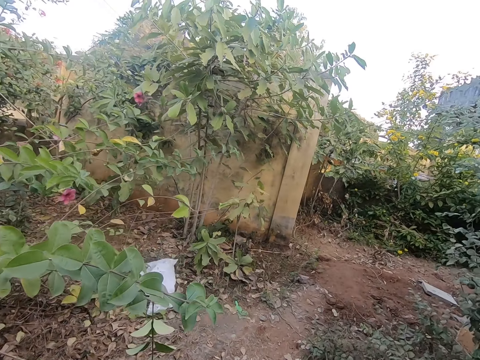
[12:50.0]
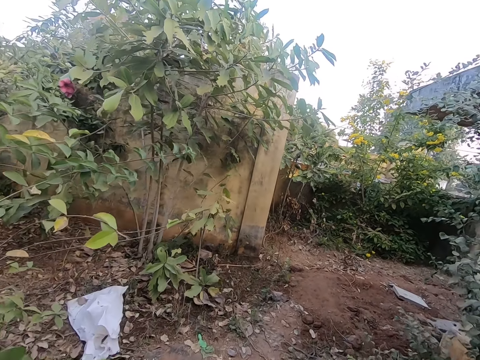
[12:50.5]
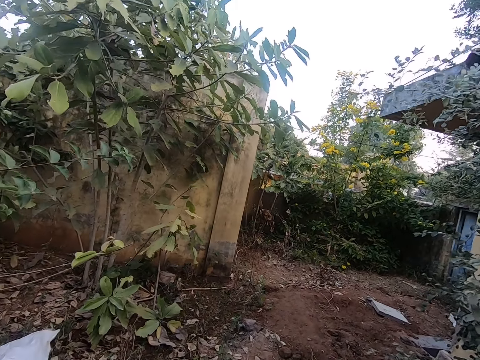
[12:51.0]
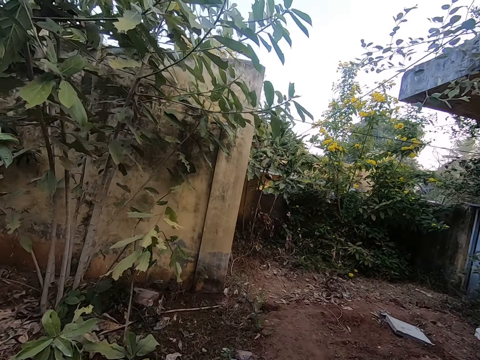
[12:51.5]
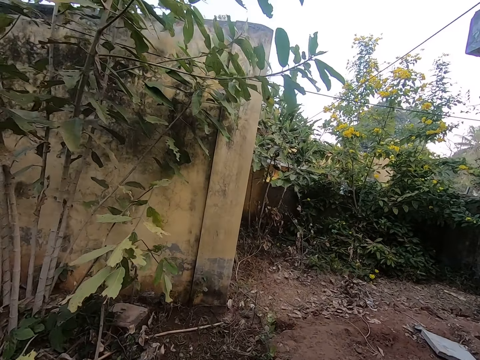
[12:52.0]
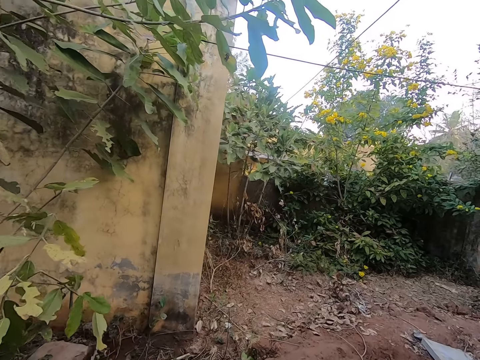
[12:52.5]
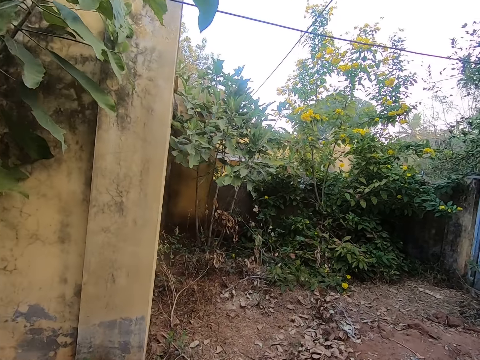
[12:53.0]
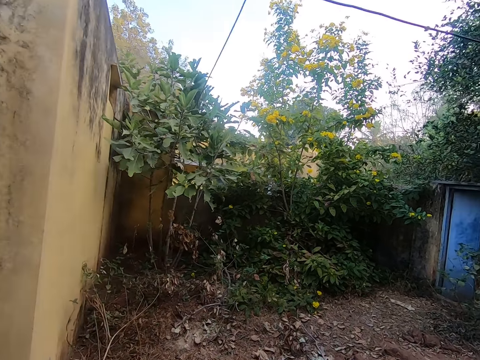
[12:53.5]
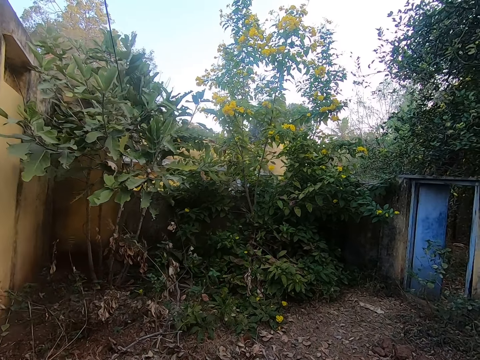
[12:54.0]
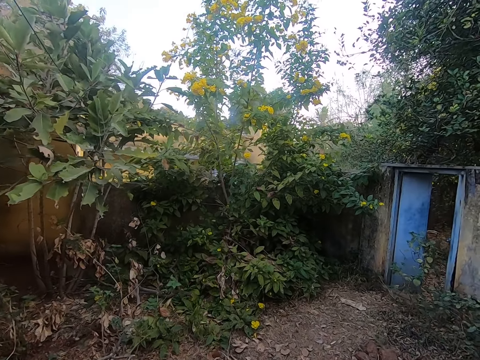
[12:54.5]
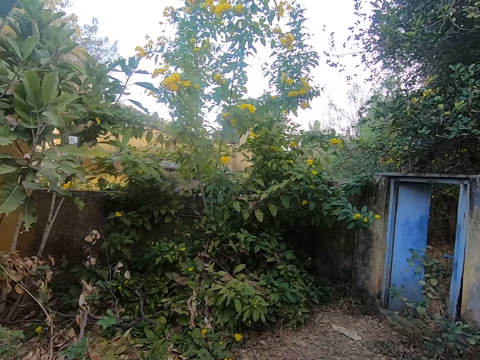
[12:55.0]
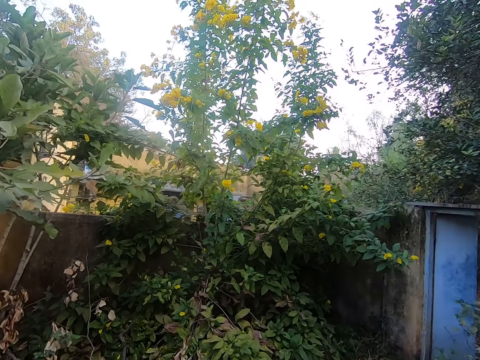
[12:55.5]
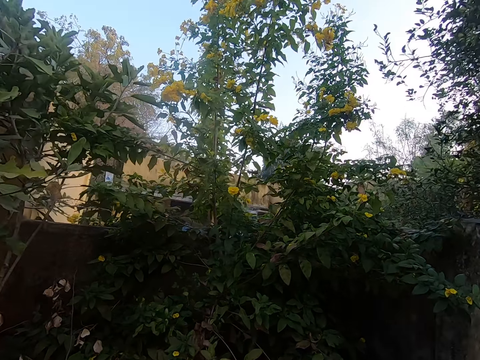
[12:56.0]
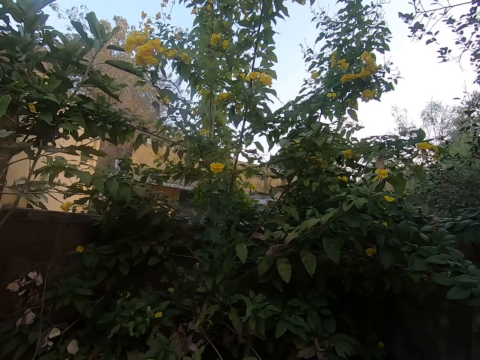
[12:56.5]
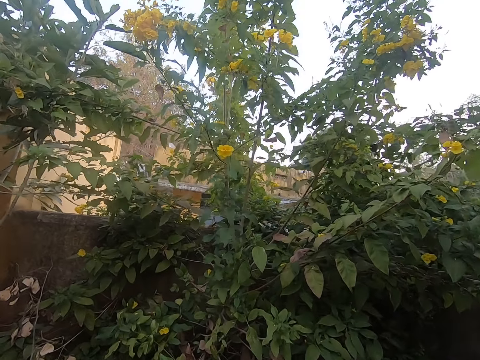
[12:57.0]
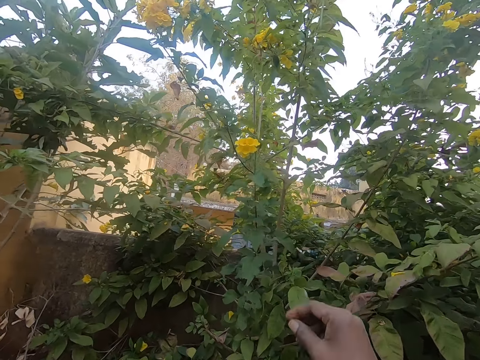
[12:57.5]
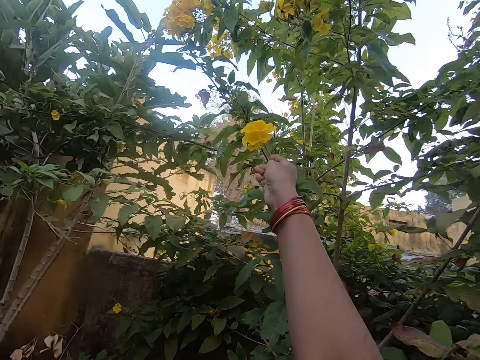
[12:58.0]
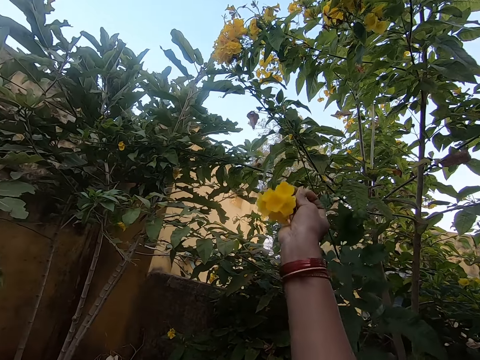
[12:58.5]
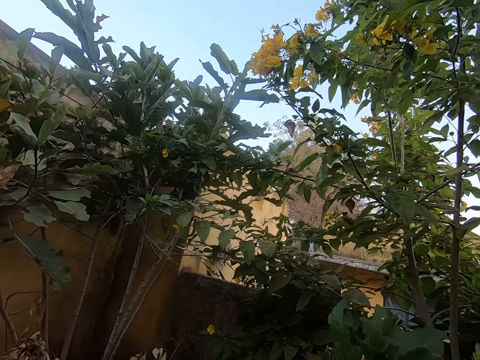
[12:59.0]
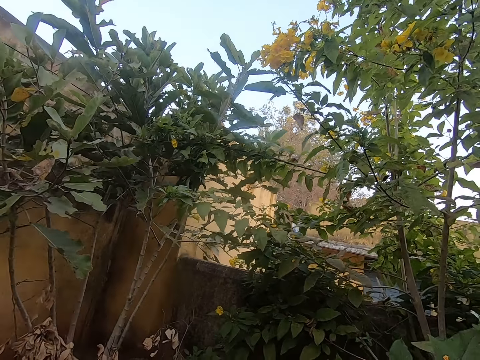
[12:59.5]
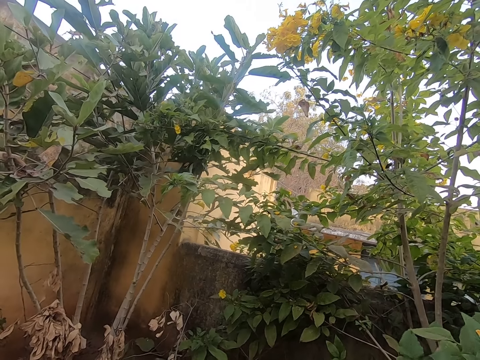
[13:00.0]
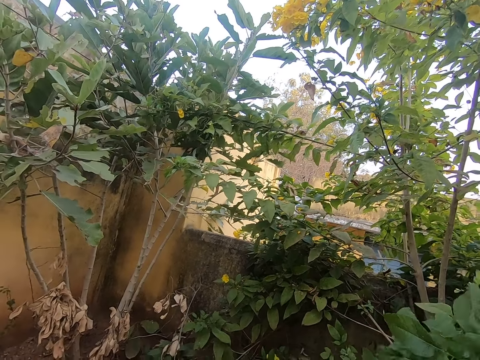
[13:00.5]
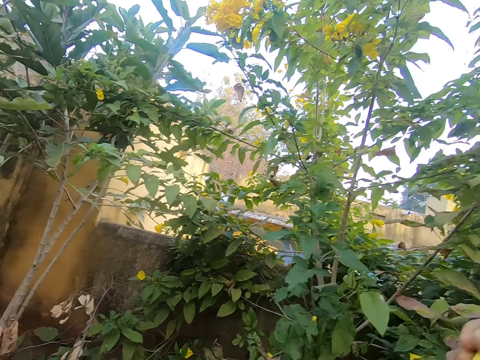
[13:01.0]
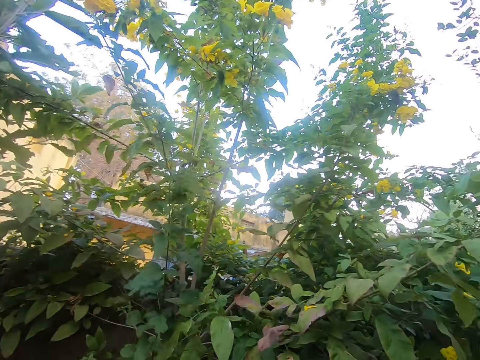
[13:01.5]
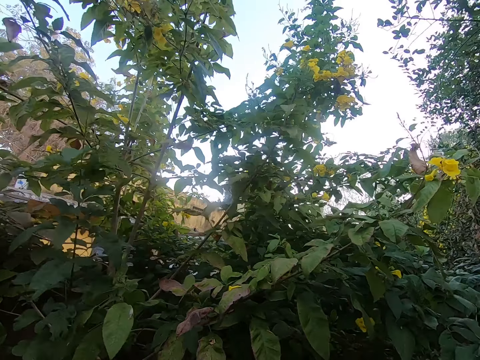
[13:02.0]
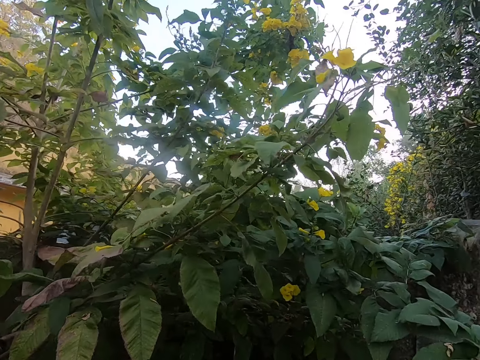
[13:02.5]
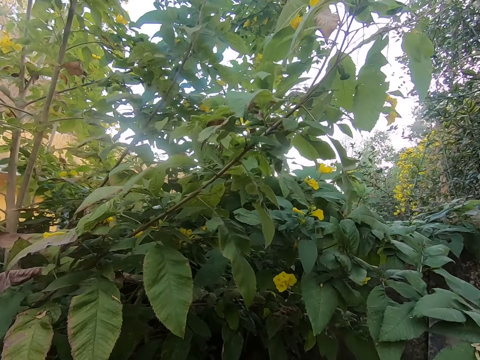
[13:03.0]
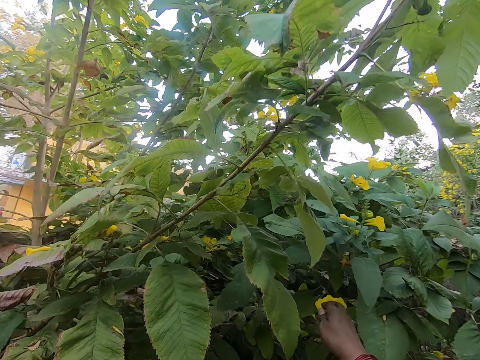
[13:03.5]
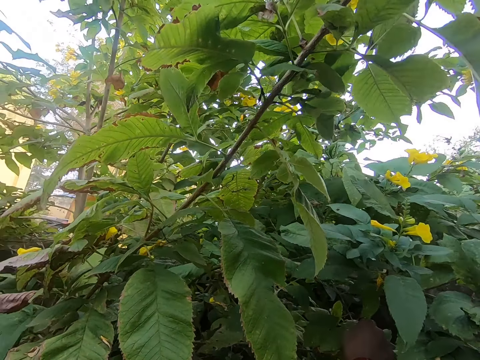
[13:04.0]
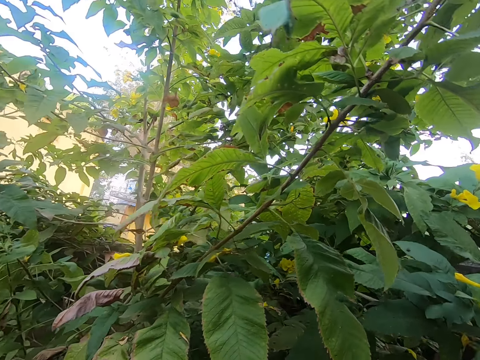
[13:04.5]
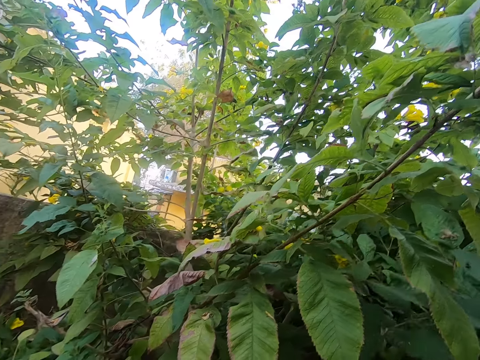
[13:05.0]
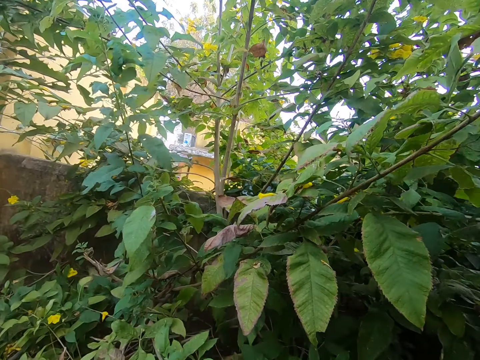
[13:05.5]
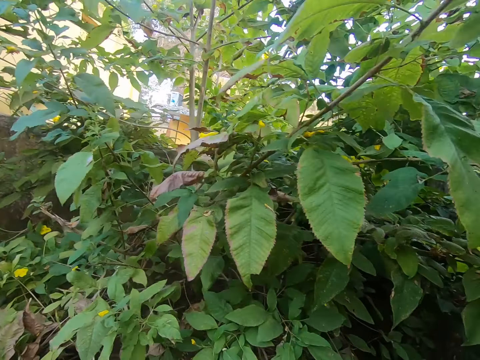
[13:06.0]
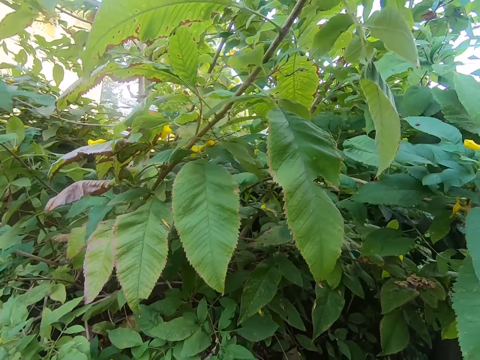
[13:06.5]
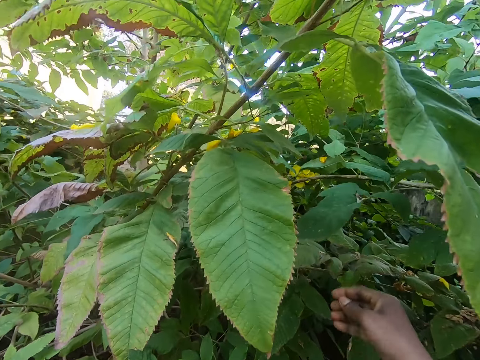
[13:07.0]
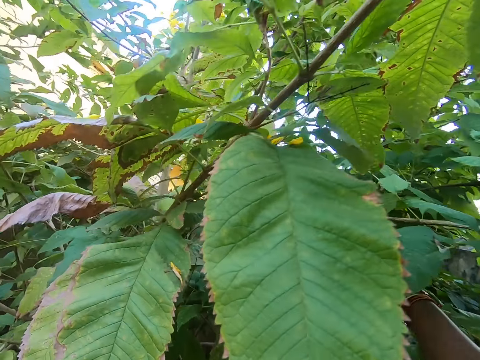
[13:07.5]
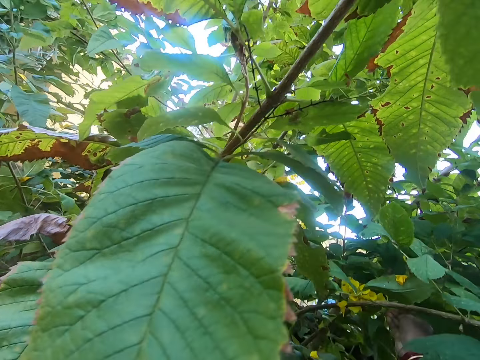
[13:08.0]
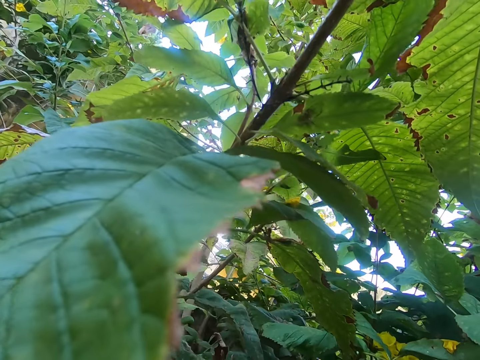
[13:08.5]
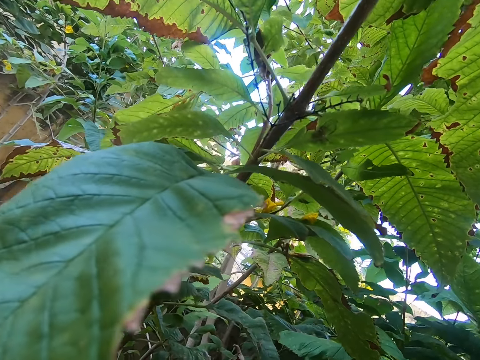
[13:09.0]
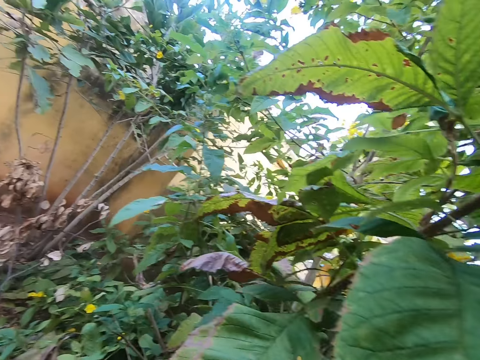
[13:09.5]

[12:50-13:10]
The camera wearer walks around the garden. They pluck flowers from a tree. They pluck flowers from the tree again.

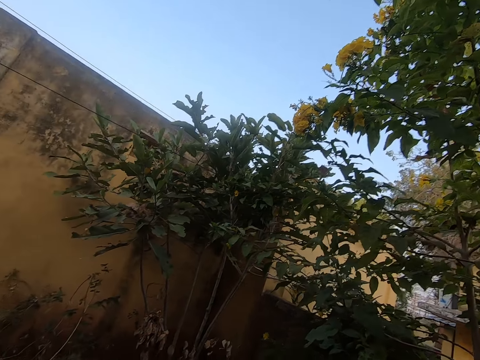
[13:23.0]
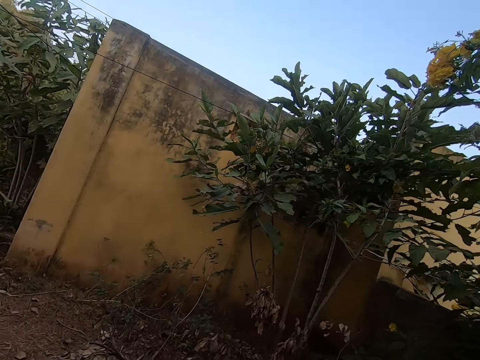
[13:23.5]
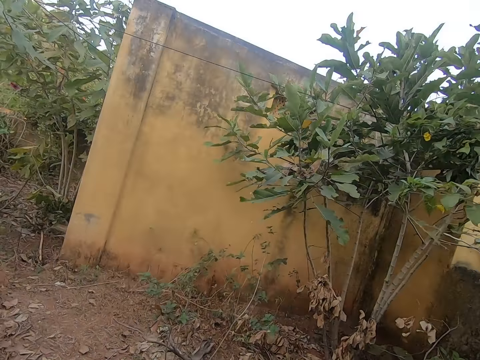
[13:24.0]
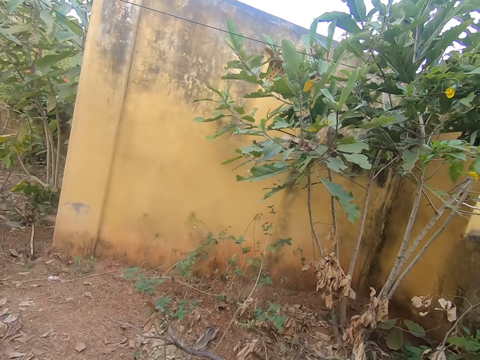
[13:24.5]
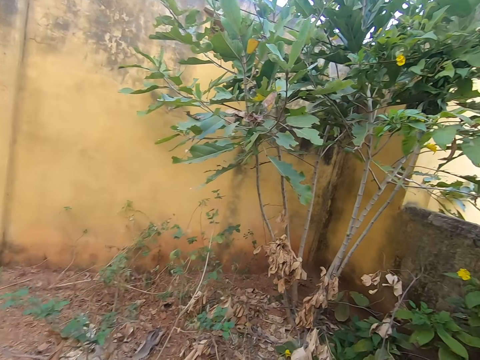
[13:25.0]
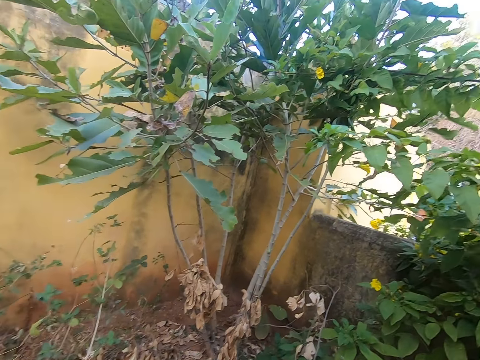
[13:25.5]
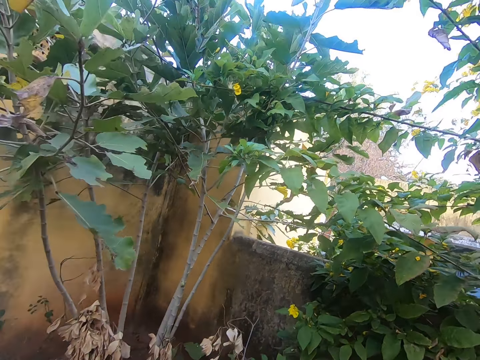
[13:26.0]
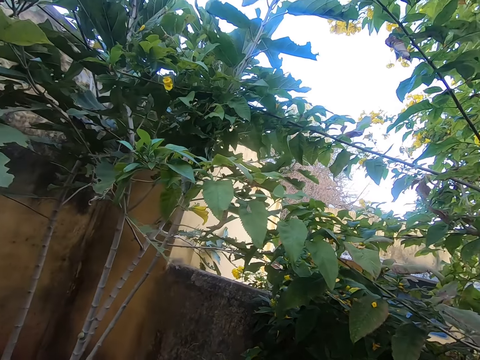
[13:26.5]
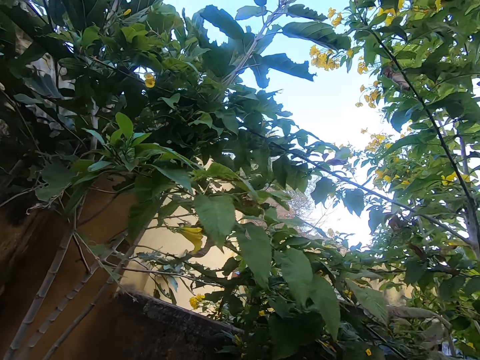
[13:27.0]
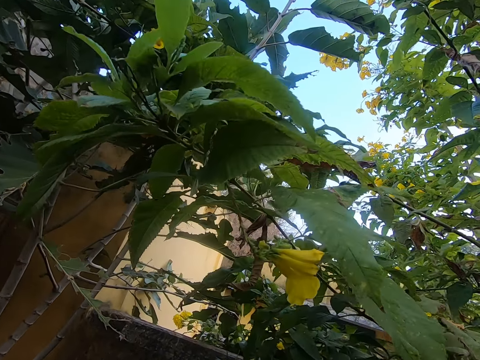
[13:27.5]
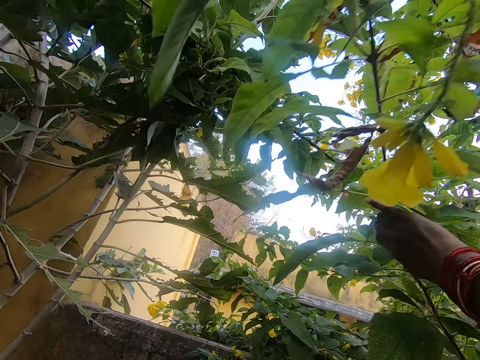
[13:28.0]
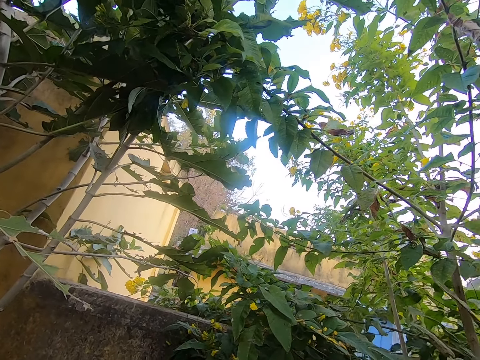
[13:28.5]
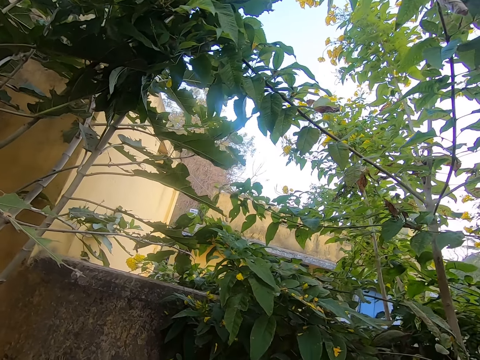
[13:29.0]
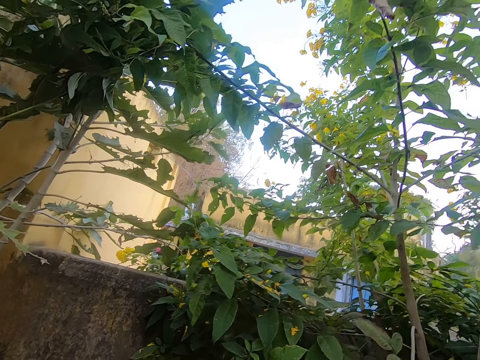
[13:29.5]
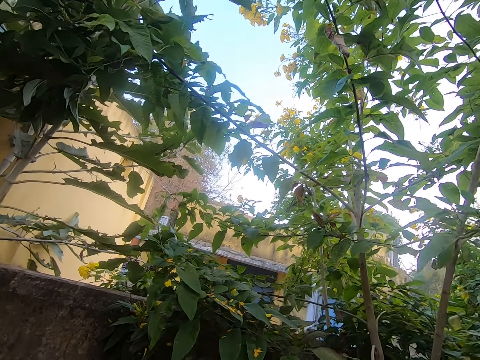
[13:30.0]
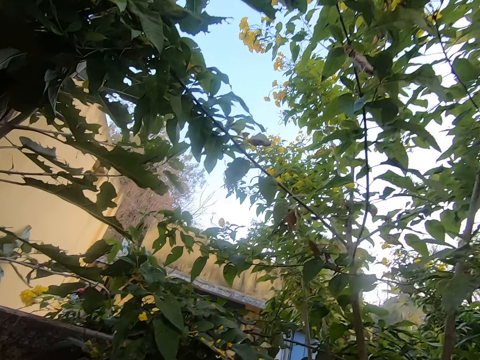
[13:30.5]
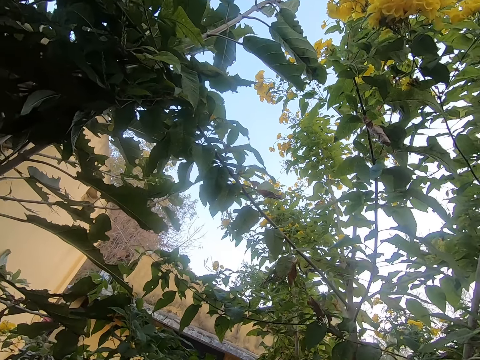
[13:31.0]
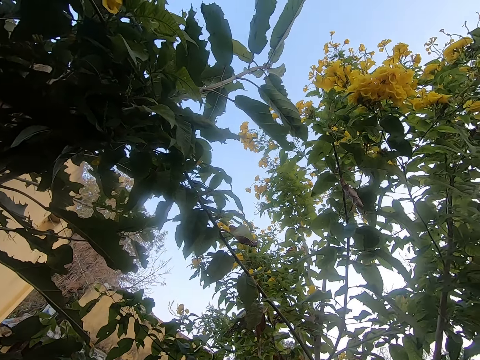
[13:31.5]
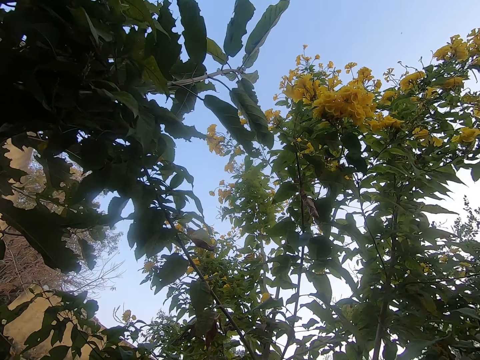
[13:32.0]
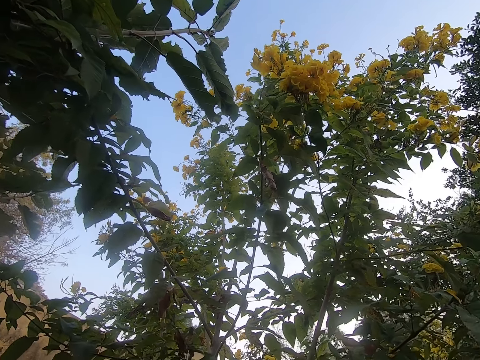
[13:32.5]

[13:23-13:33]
The camera wearer walks around the compound. They pluck a flower from the plant.
